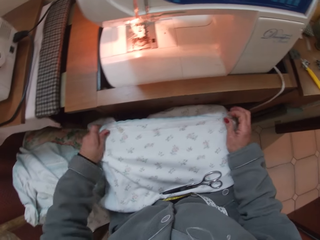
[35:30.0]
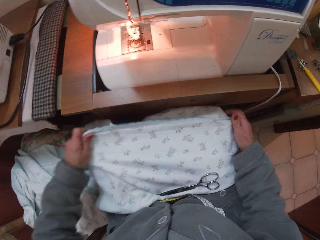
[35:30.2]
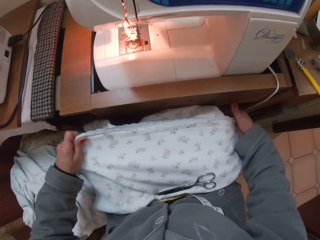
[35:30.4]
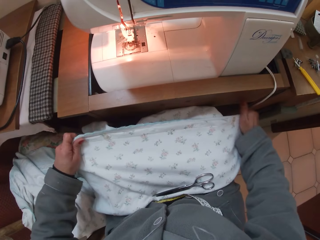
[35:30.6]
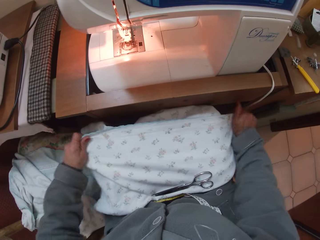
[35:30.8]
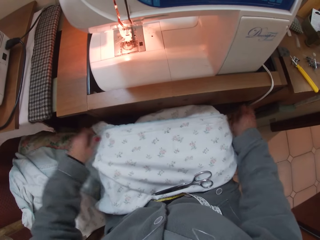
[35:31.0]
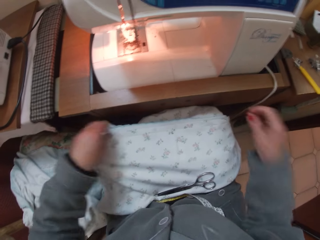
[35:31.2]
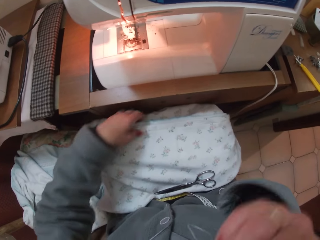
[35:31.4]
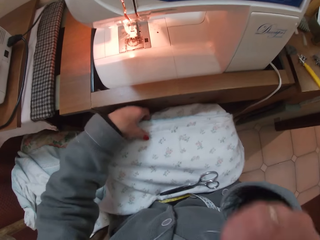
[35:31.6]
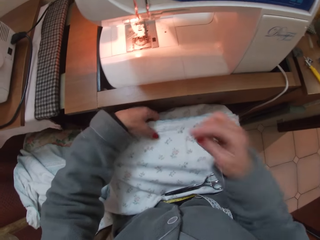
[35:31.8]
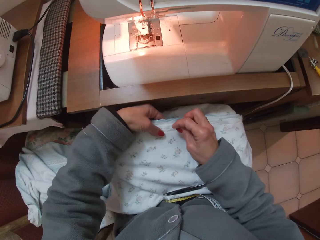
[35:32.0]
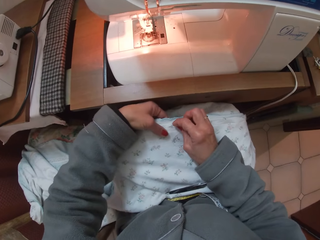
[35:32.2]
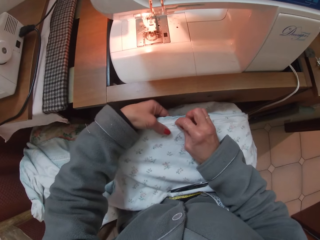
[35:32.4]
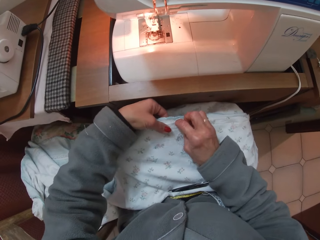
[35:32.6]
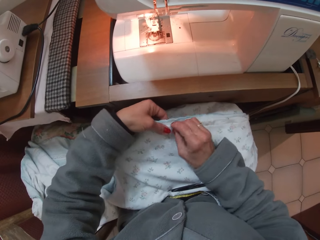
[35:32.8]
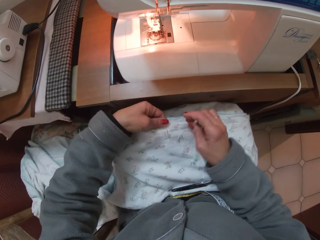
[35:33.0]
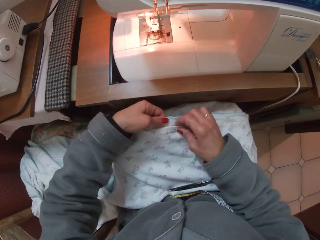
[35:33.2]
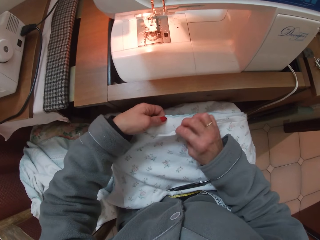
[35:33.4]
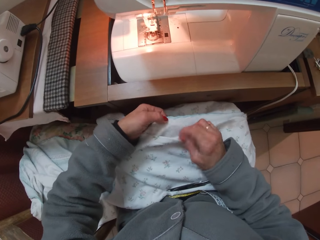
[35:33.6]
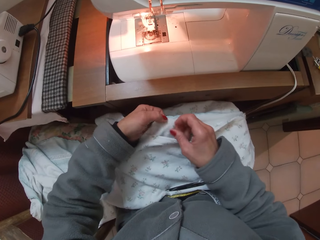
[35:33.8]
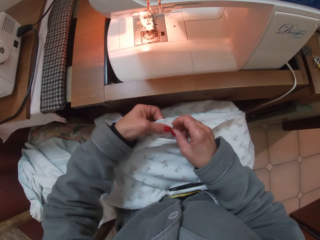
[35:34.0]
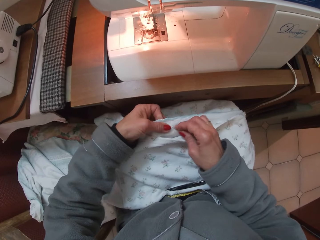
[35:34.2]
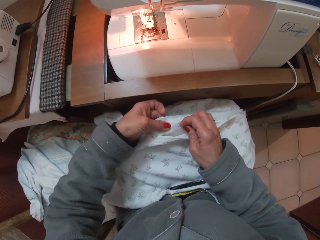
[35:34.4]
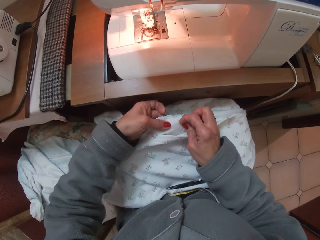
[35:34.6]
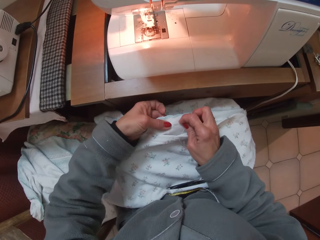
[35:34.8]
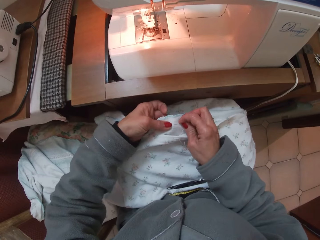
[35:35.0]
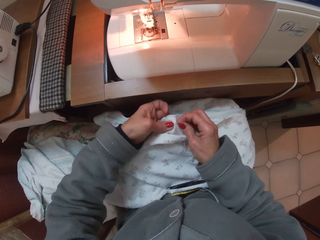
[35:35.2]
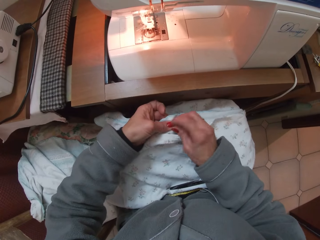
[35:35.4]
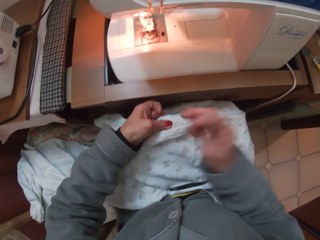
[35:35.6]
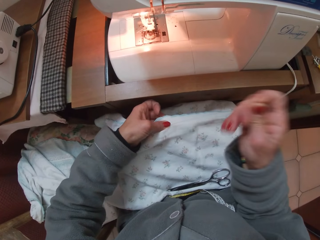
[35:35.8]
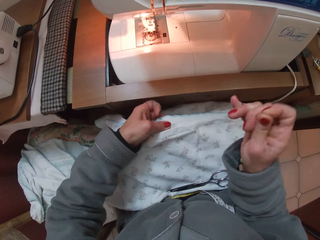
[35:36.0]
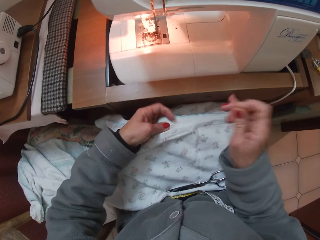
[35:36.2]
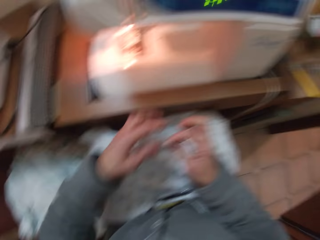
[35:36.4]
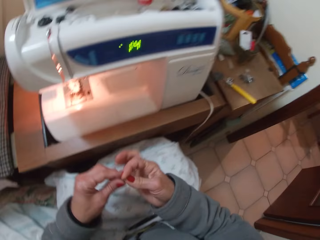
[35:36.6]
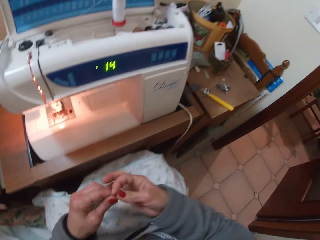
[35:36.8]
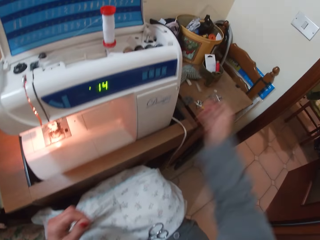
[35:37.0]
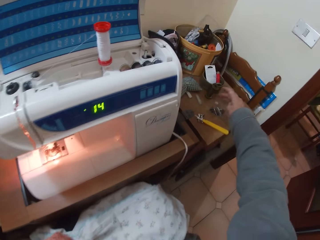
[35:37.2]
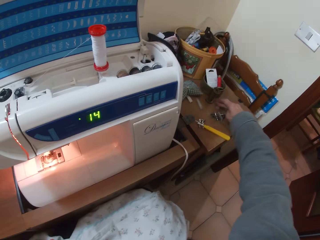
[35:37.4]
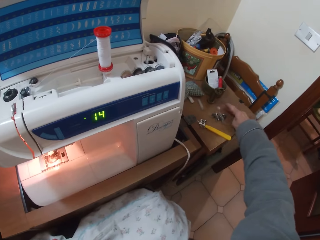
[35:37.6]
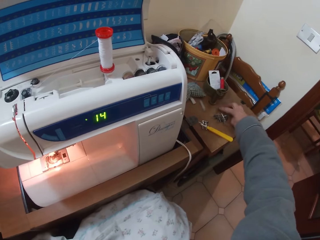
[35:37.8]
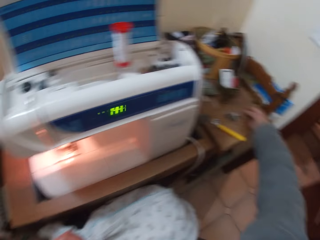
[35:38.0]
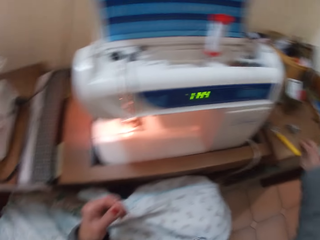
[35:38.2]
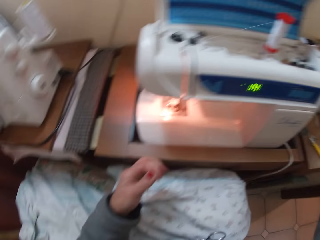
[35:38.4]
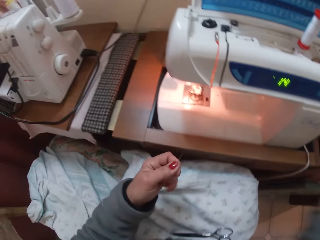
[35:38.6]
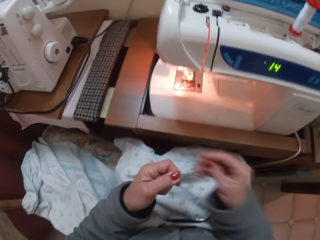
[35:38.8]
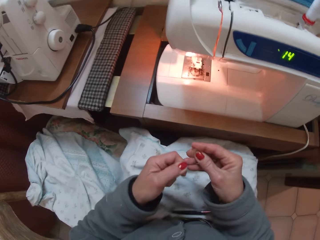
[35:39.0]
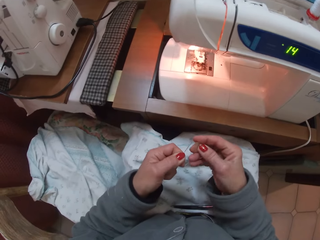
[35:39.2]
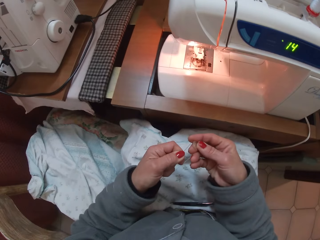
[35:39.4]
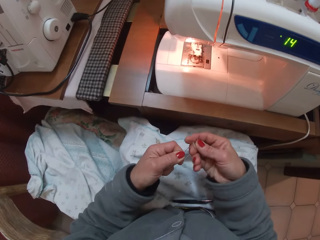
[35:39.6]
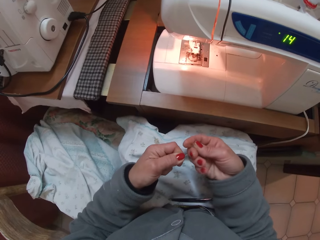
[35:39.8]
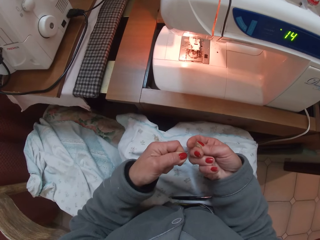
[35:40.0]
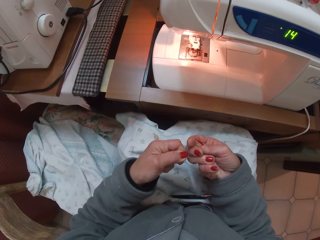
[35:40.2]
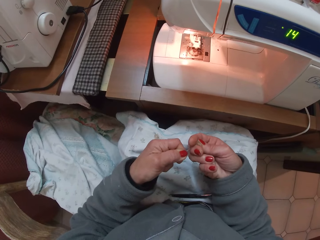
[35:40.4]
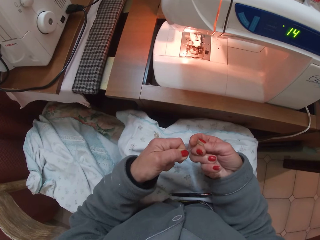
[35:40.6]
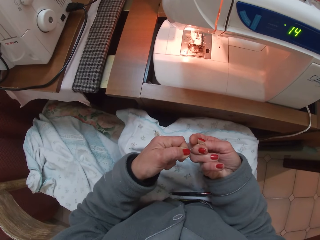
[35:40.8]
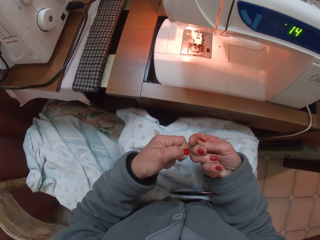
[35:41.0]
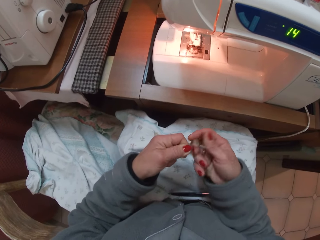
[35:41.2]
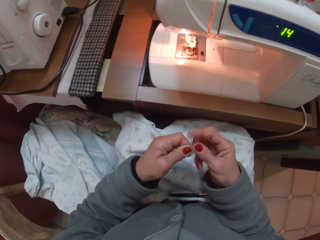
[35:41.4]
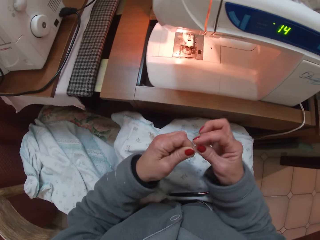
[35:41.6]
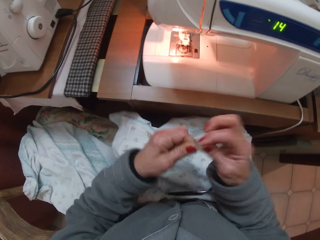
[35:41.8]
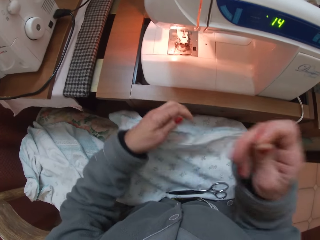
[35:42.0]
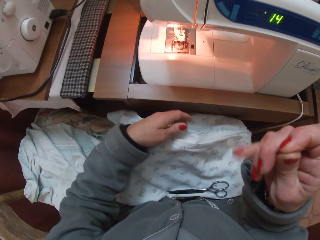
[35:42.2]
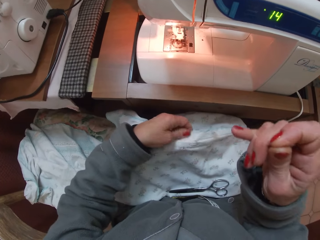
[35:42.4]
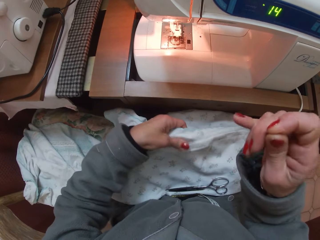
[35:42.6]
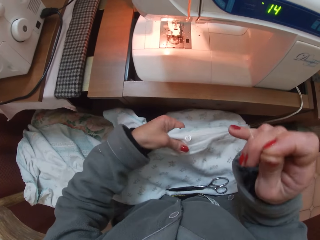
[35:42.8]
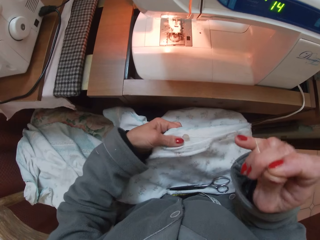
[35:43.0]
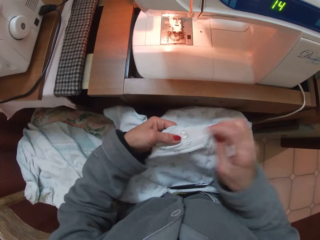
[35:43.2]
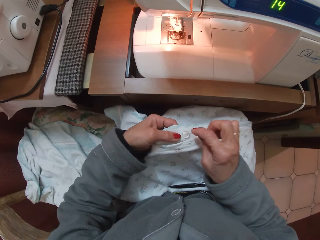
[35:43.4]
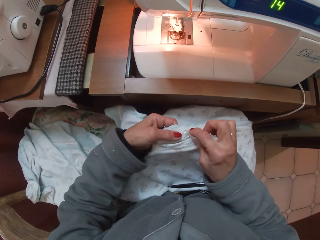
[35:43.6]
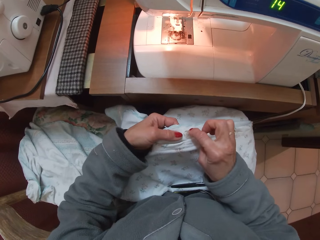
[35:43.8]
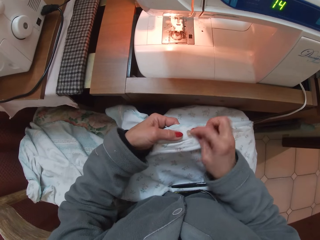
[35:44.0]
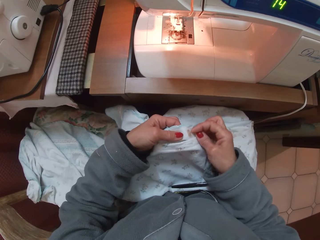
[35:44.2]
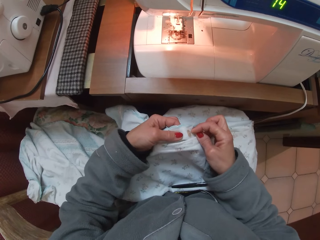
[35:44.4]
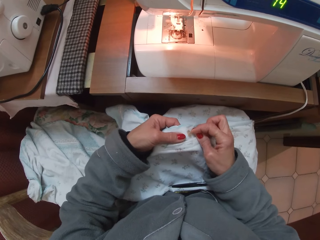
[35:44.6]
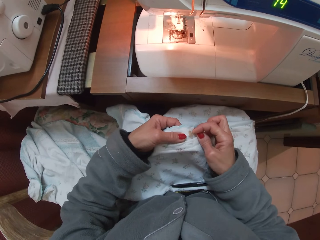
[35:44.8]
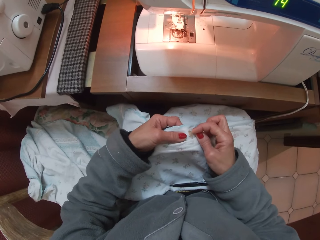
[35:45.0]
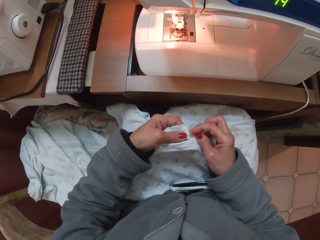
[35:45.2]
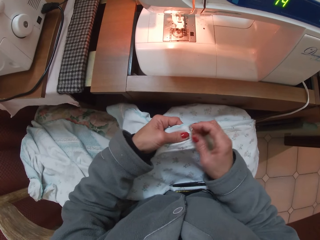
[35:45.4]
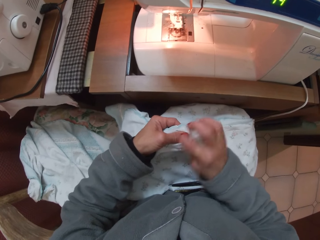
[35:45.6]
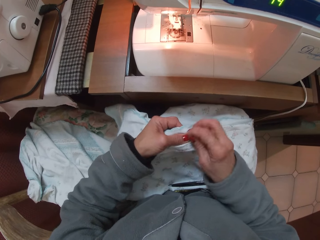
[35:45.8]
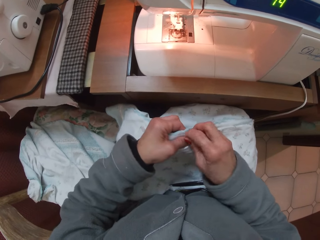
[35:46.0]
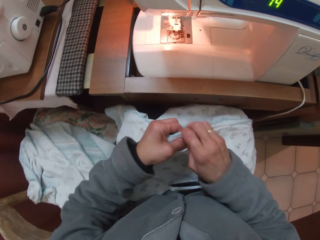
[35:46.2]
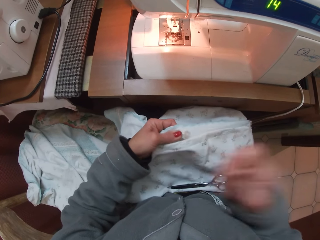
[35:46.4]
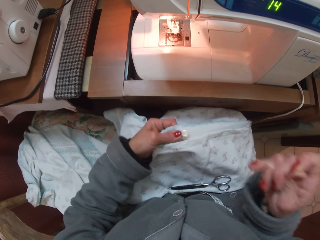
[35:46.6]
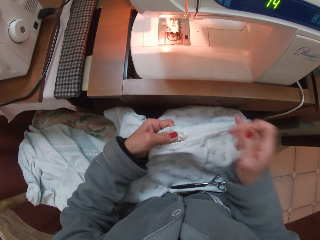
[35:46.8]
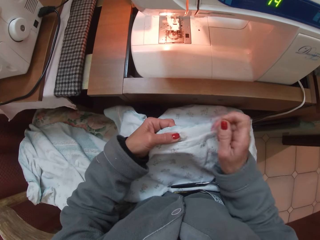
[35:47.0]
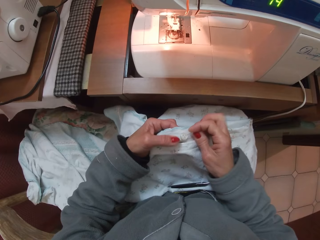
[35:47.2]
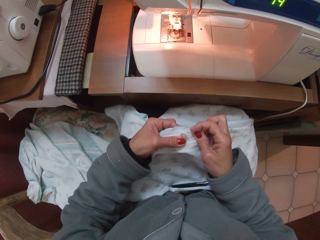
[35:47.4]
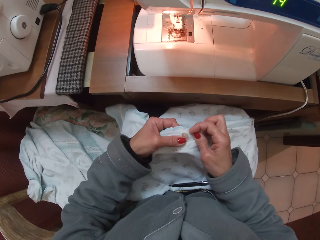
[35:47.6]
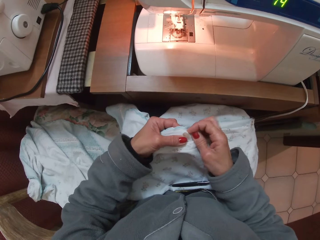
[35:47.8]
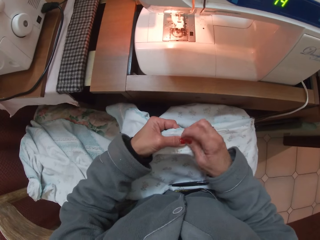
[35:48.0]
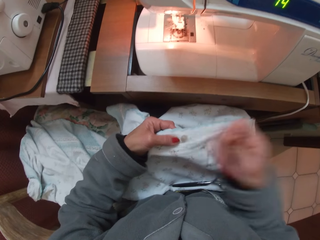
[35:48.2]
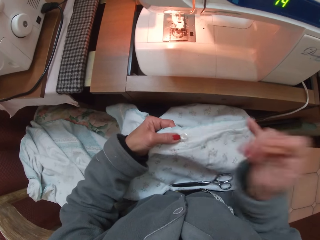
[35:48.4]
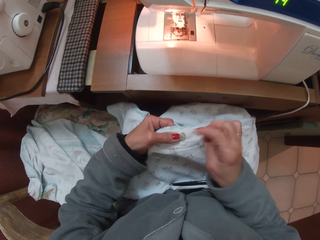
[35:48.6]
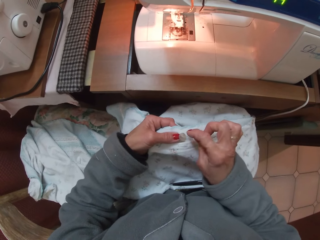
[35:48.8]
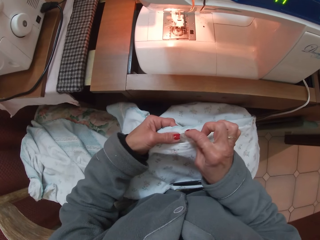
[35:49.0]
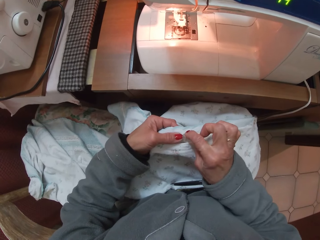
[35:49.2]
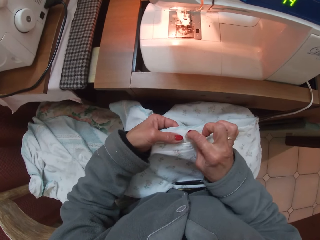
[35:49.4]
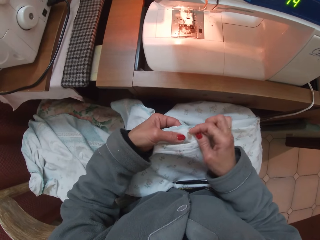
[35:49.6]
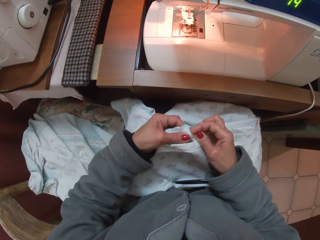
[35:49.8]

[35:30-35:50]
The camera wearer touches her mouth with her right hand. She sews the cloth. She drops the material. She picks up a button on the table. She inserts the button into the needle. She sews the button onto the cloth.

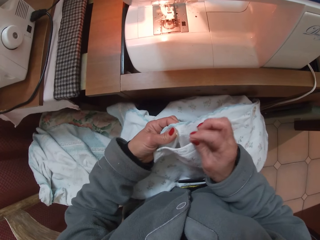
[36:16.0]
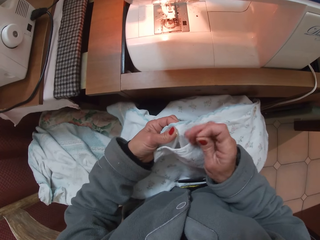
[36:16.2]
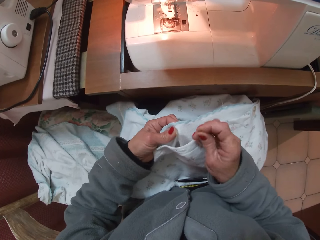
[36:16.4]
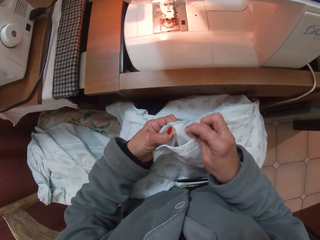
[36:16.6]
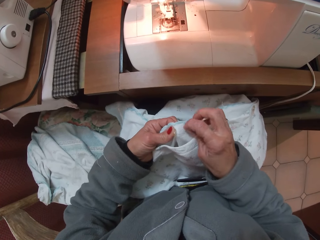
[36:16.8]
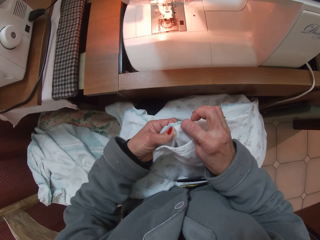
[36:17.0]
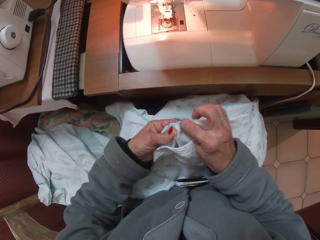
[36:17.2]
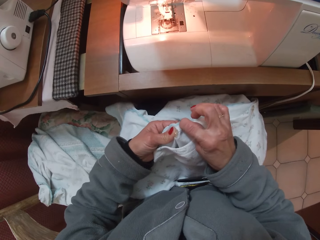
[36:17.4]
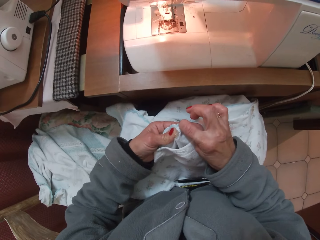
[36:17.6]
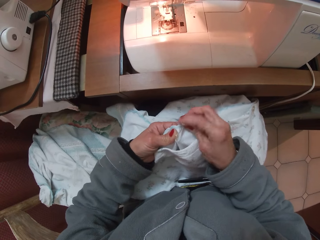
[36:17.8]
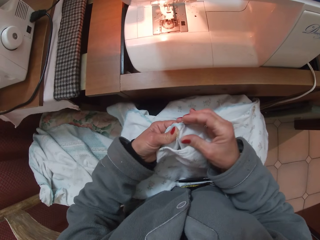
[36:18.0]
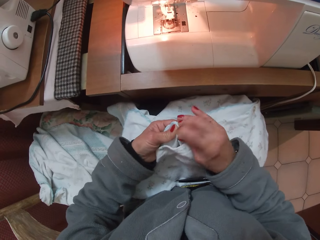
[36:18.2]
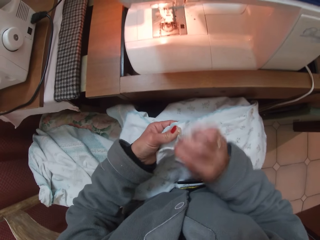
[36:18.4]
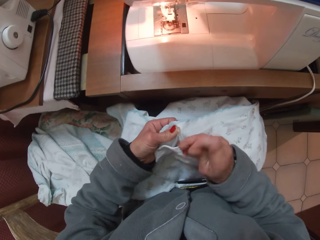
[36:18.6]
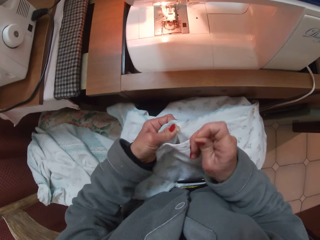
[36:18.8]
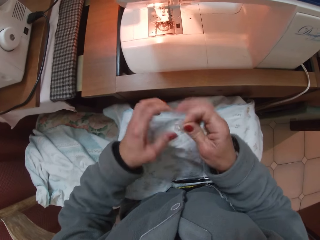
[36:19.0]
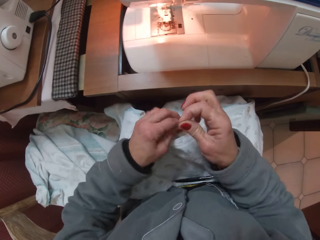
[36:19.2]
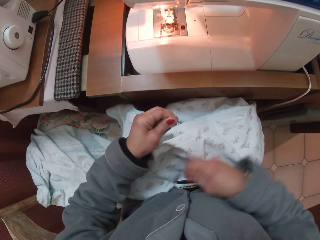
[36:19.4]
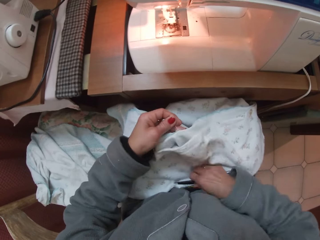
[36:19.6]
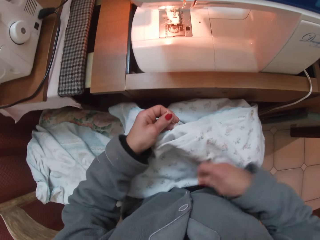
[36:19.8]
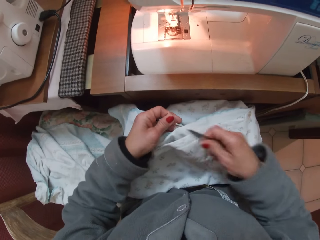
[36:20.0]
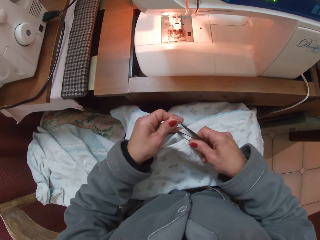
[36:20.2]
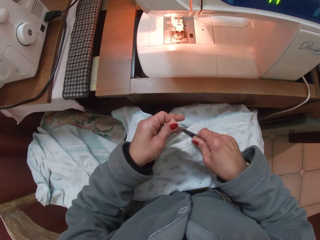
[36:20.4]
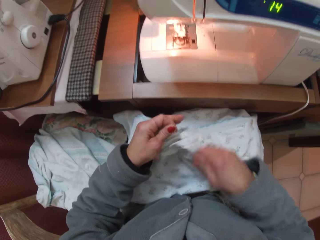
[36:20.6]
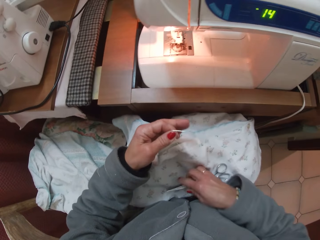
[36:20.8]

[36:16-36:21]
The camera wearer sews the button with the needle and thread. She holds the thread with her left hand. She takes scissors from her lap. She cuts the thread with the scissors.
